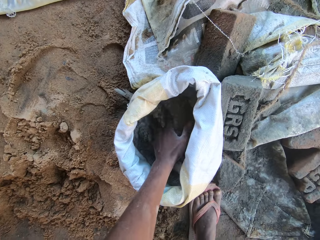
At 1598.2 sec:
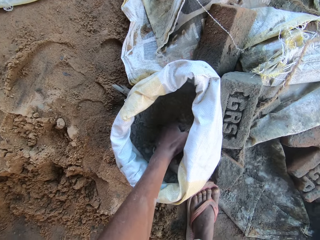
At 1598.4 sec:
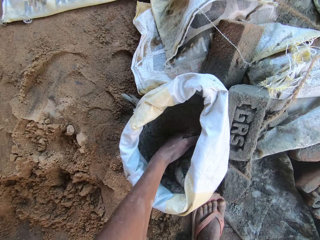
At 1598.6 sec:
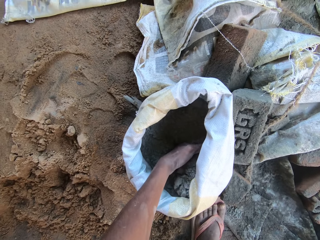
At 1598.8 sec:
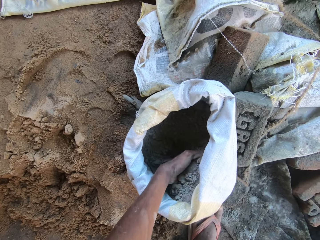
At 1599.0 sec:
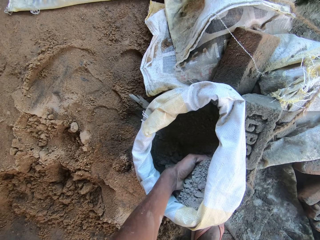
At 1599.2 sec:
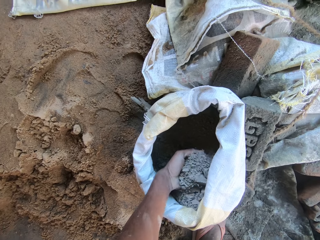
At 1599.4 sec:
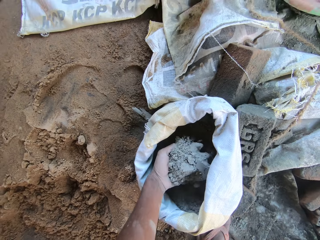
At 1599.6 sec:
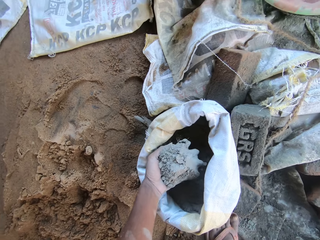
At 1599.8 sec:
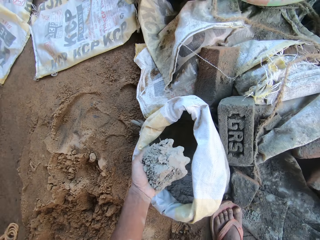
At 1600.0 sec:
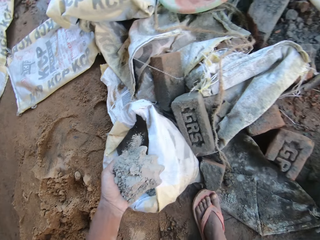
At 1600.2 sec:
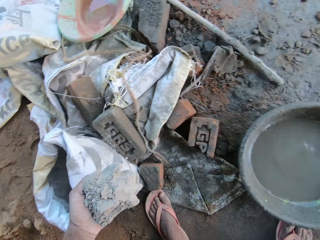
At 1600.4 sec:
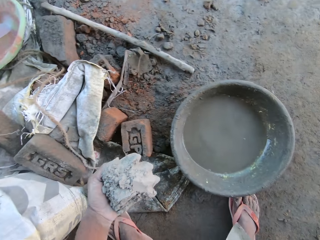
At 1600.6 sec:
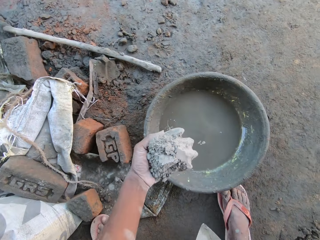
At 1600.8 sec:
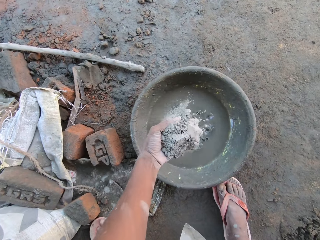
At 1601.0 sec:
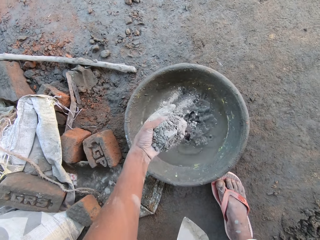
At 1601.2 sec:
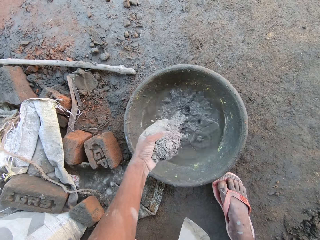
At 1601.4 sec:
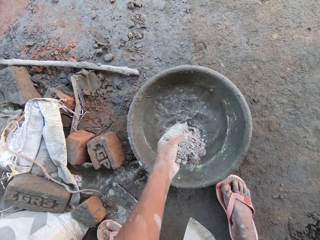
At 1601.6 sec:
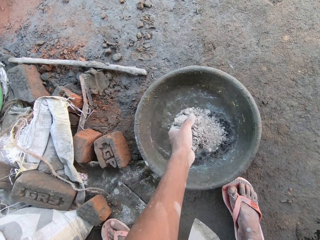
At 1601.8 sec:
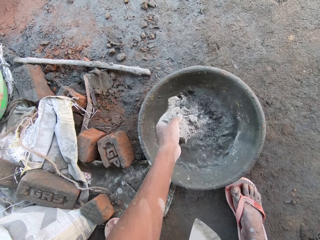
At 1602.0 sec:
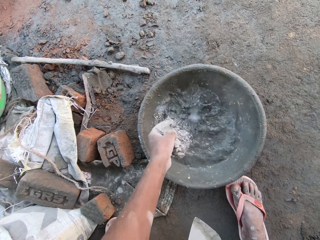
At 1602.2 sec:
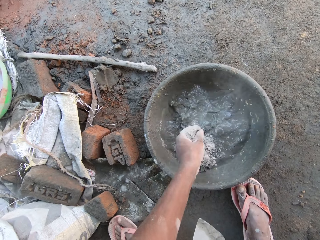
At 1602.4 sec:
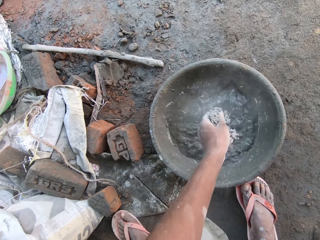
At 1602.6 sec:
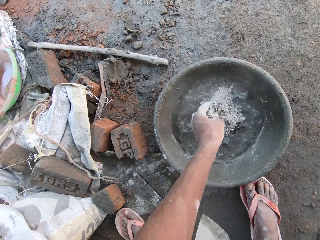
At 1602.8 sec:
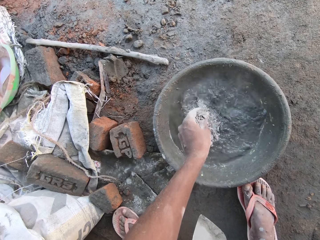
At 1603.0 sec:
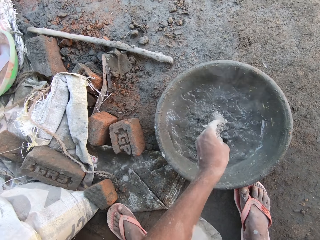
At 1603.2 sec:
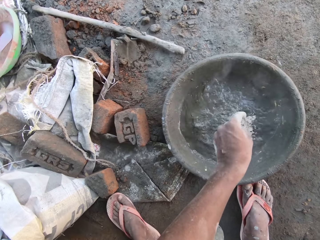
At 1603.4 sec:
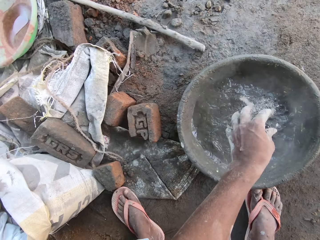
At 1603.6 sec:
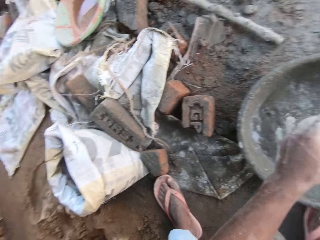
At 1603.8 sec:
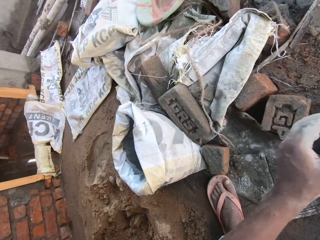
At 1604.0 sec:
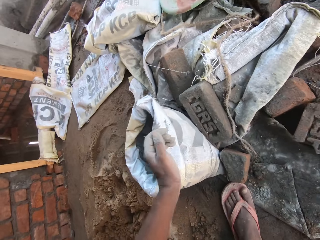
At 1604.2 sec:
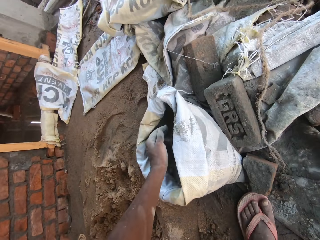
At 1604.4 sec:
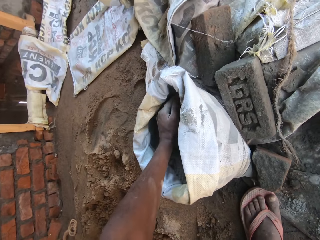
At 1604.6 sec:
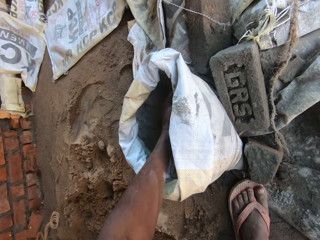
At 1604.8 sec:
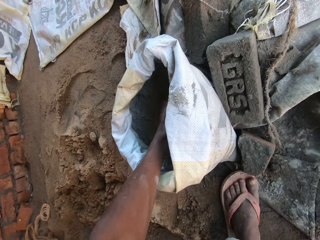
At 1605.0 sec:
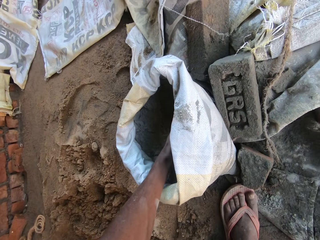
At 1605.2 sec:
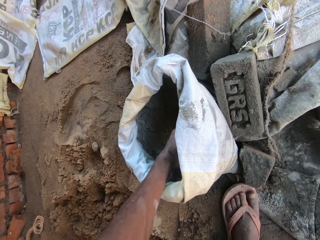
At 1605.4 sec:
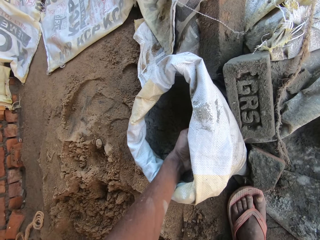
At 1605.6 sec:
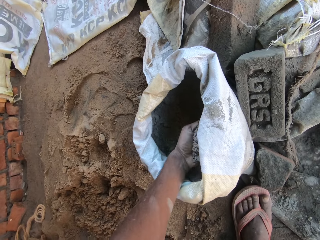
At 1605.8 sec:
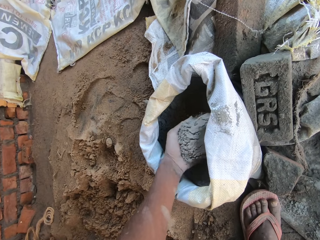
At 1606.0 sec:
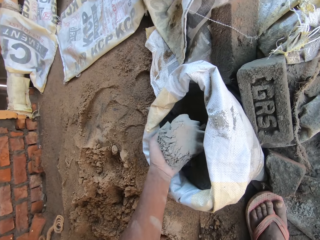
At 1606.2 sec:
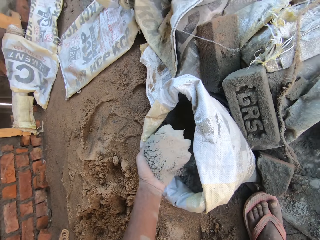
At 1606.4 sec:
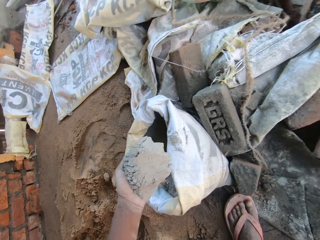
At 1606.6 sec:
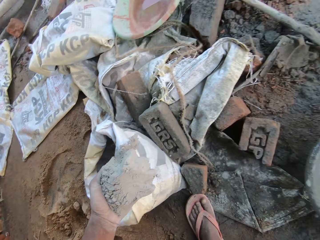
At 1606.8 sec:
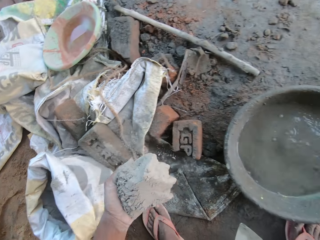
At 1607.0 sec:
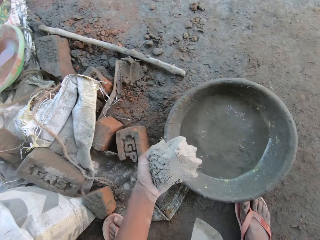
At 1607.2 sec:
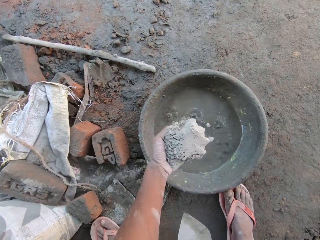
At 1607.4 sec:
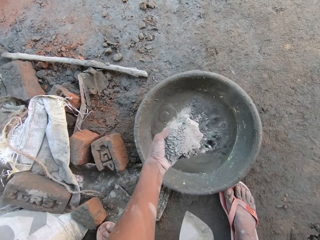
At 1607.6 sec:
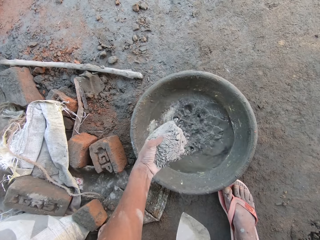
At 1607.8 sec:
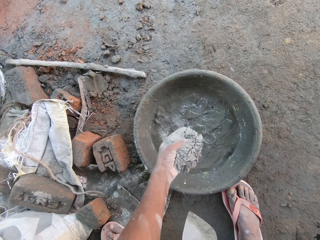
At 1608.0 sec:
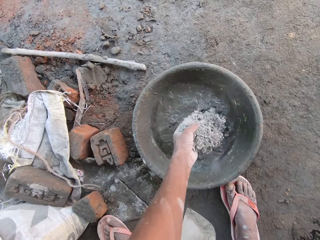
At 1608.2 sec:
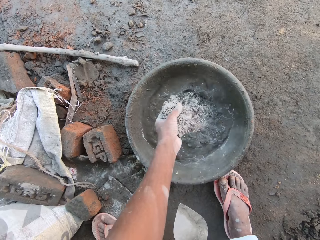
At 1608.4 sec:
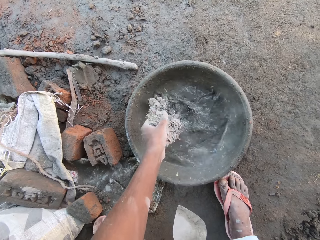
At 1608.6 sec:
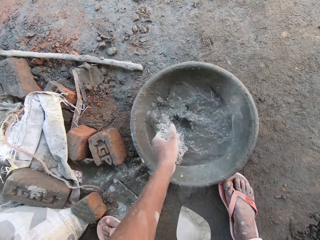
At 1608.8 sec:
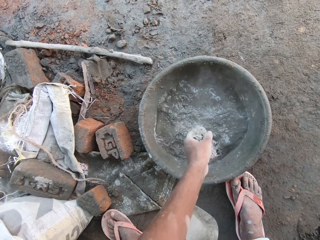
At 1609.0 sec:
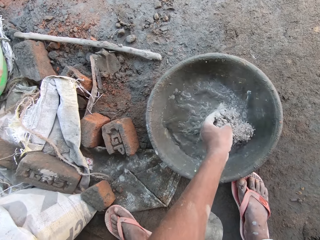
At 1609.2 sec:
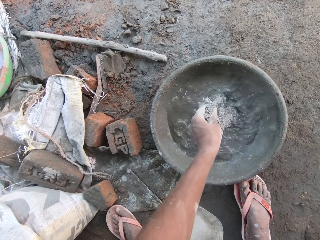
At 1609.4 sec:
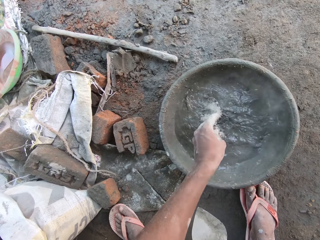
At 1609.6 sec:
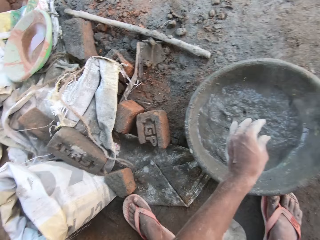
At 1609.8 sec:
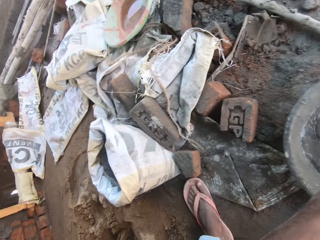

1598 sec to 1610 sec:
The camera wearer takes cement from the sack on the floor with his left hand. He pours the cement into the bowl on the floor with his left hand. He takes cement from the sack on the floor with his left hand. He pours the cement into the bowl on the floor with his left hand.

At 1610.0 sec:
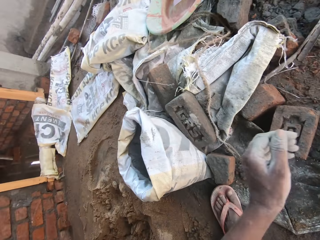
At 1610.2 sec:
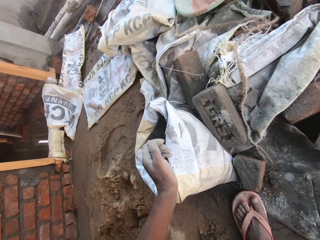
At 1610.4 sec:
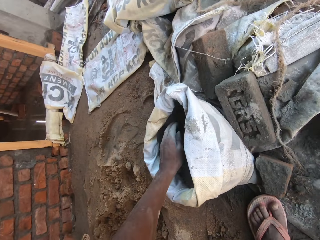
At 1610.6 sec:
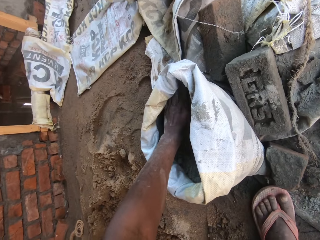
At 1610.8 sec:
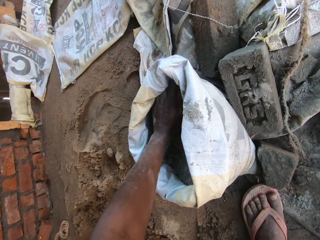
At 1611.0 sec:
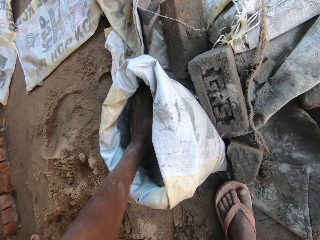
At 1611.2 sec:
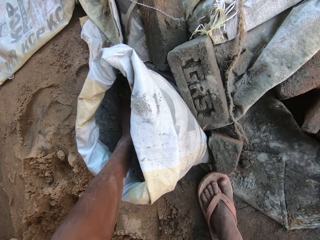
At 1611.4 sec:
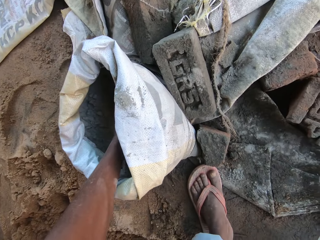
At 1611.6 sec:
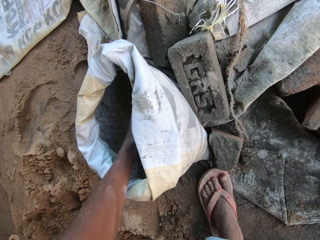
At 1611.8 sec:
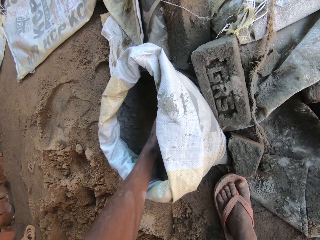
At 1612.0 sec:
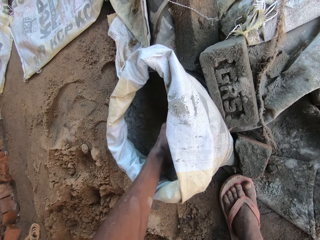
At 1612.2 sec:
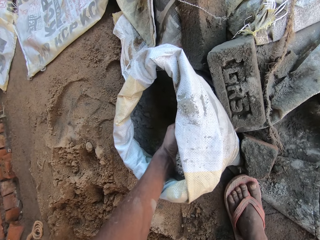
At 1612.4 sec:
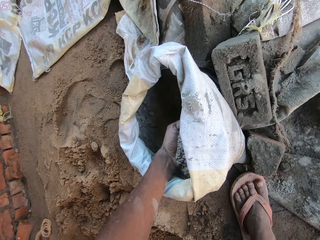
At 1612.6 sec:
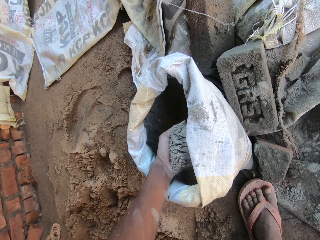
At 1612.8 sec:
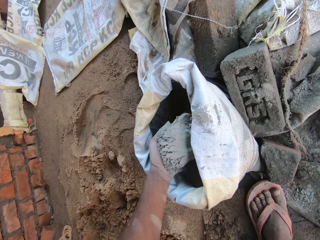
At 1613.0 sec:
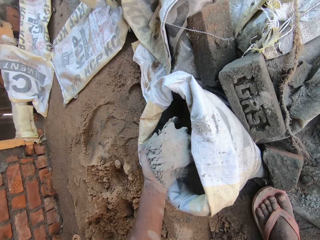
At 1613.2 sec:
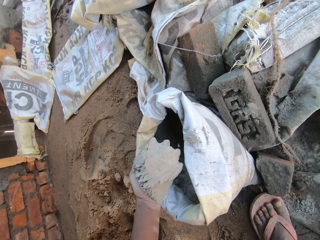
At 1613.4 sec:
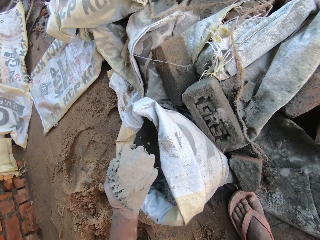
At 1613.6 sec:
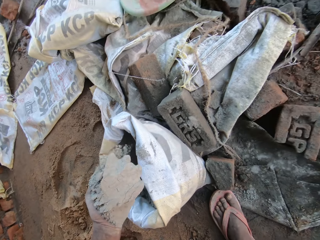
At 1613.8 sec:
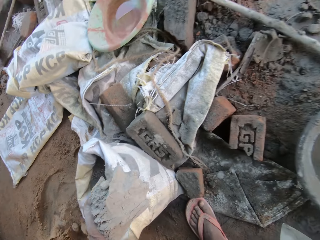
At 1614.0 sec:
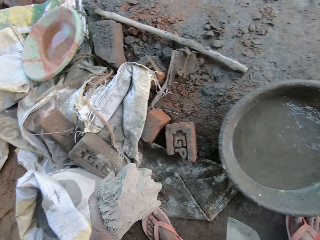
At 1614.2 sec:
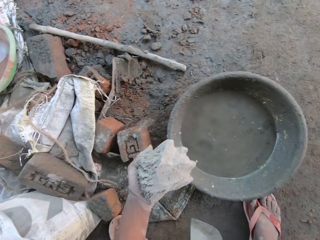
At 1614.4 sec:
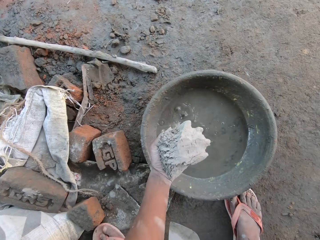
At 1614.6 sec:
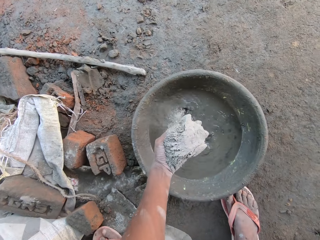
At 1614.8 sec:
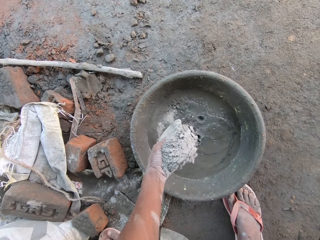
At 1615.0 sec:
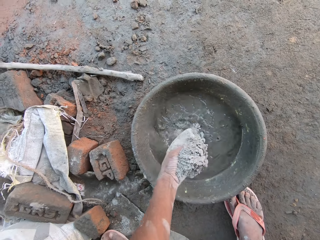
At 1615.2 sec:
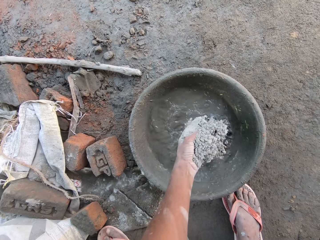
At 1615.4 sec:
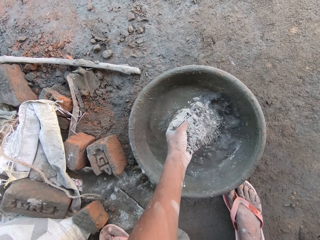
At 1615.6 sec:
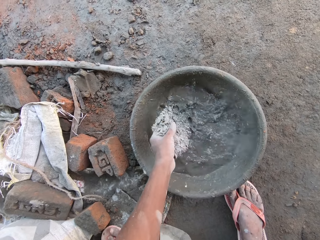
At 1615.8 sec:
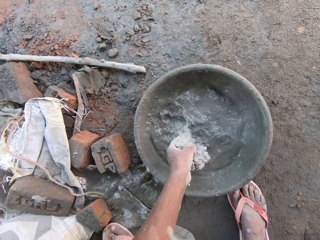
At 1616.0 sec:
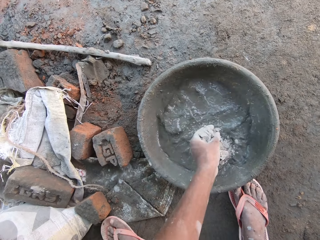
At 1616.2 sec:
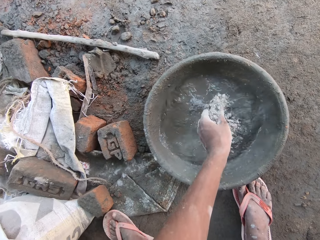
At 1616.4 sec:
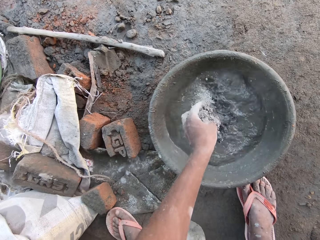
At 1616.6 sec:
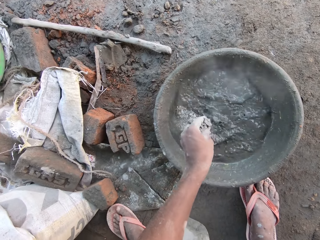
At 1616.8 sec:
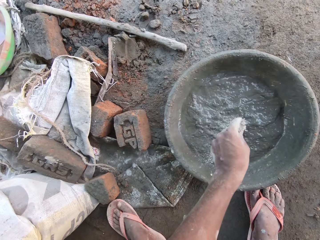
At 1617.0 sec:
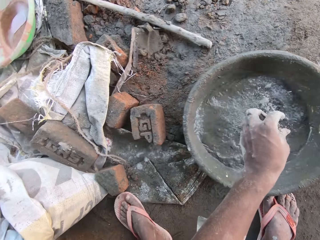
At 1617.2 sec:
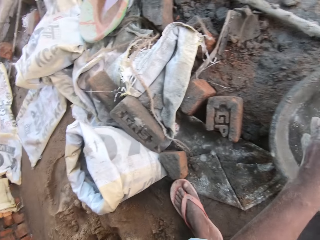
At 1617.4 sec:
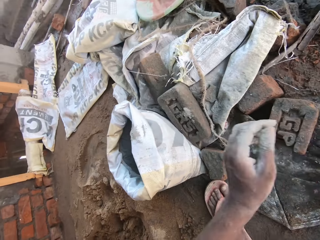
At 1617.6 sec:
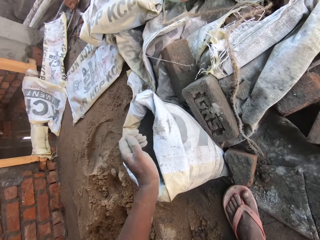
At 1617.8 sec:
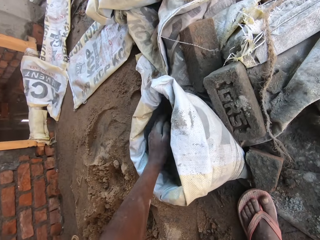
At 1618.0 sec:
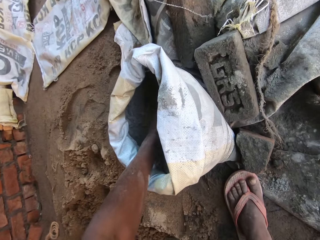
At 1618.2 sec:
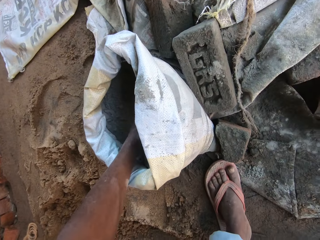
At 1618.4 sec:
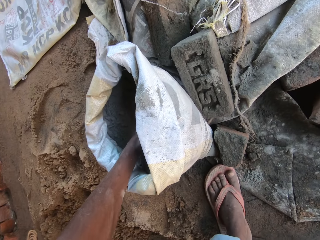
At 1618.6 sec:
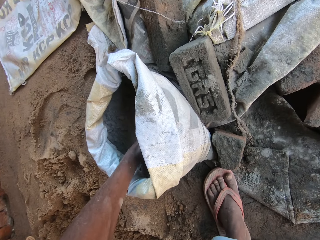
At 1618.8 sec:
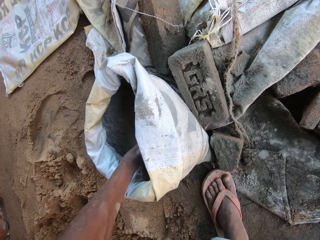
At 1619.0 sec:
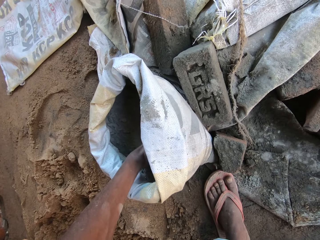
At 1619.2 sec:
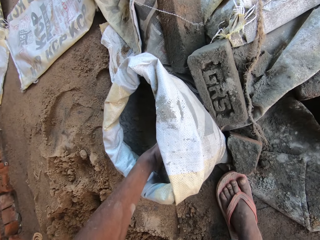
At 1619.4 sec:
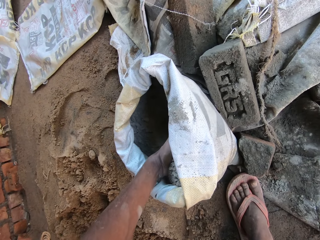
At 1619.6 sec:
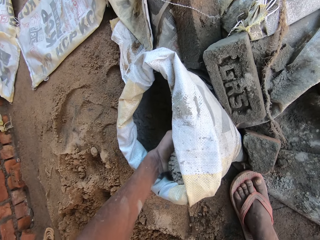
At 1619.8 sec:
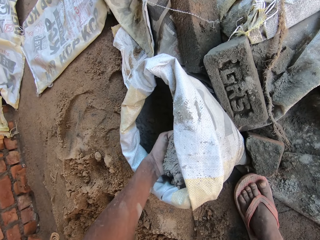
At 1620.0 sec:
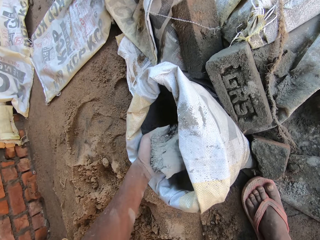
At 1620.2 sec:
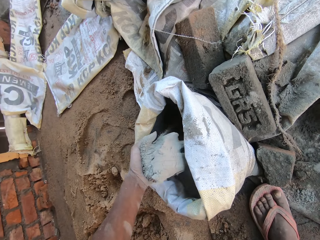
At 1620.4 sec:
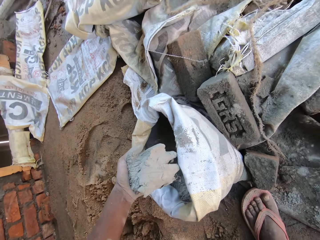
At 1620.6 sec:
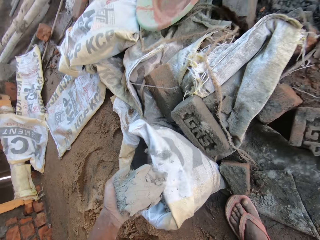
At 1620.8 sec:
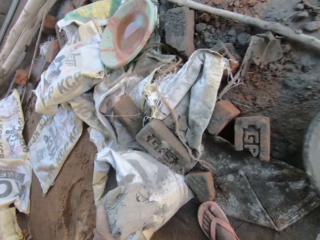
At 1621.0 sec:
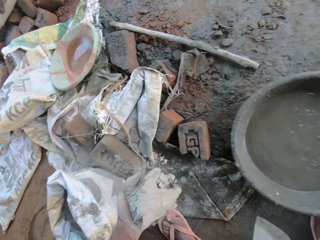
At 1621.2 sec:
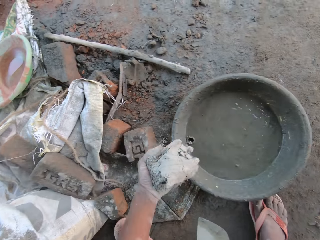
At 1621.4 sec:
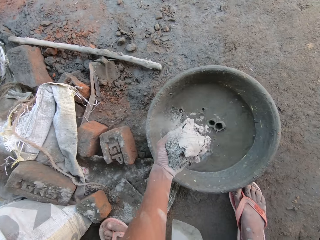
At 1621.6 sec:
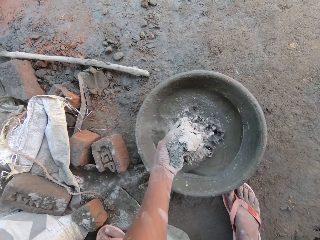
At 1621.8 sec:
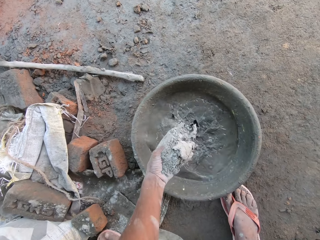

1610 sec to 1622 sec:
The camera wearer takes cement from the sack on the floor with his left hand. He pours the cement into the bowl on the floor with his left hand, in water. He takes cement from the sack on the floor with his left hand. He pours the cement into the bowl on the floor with his left hand.
